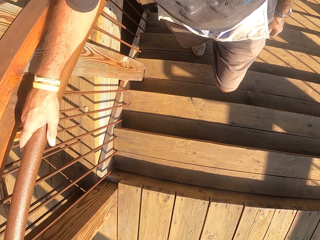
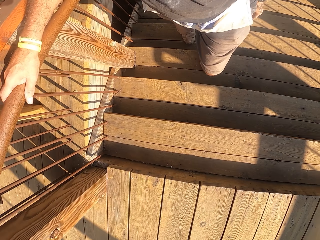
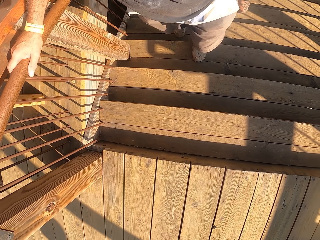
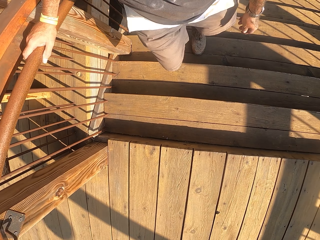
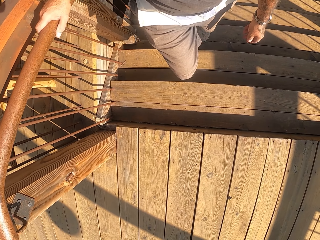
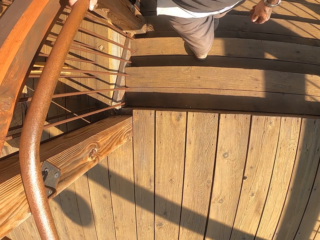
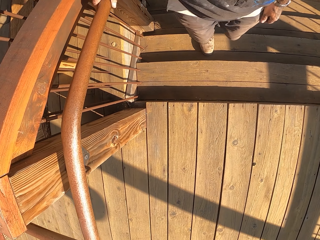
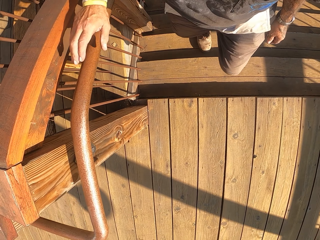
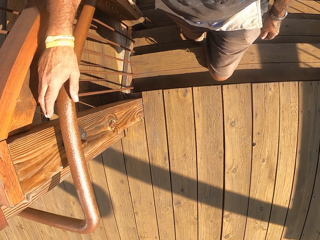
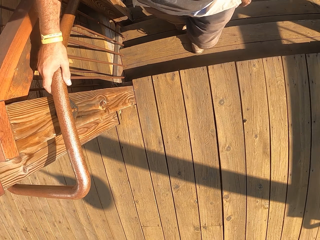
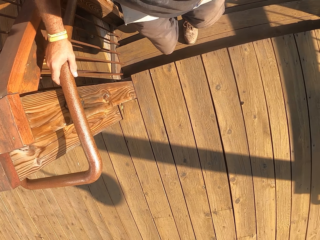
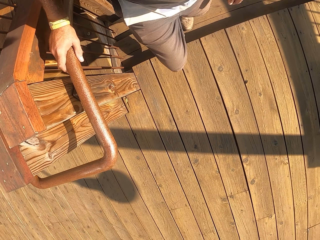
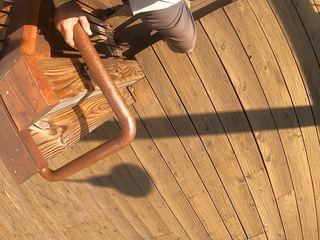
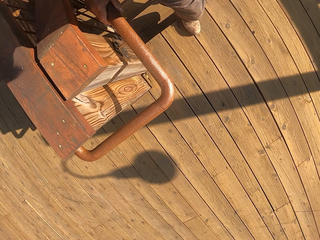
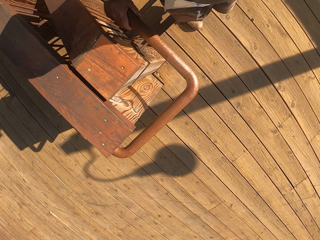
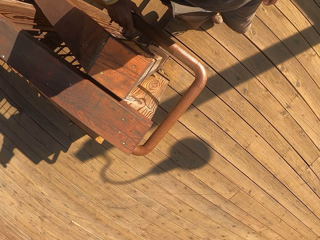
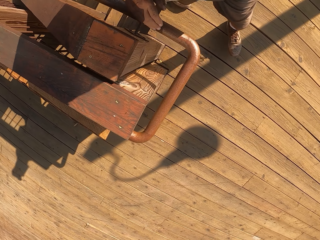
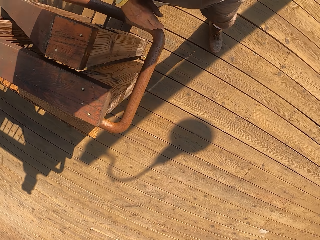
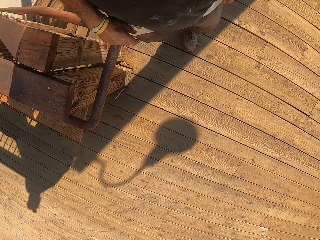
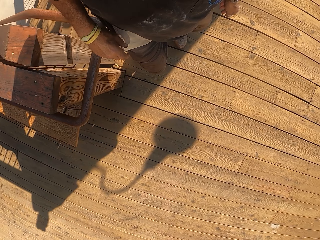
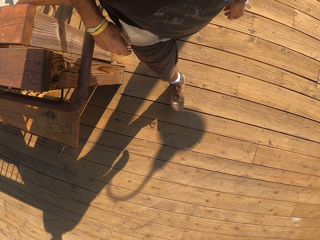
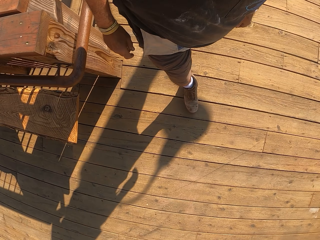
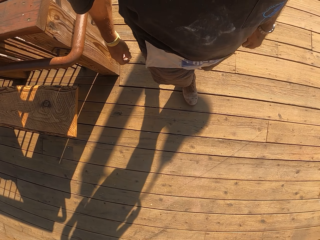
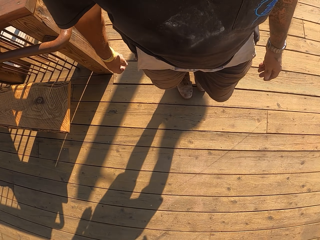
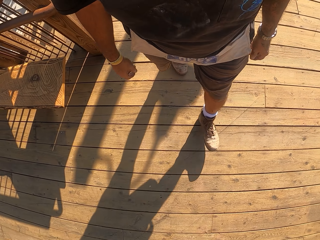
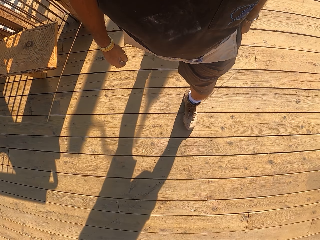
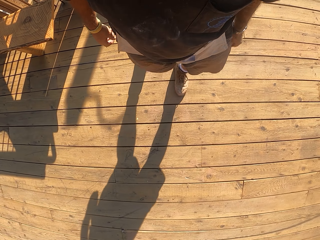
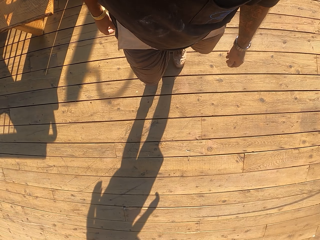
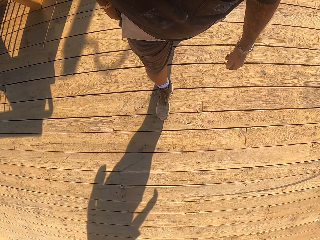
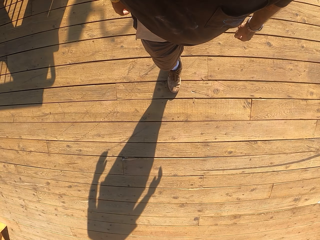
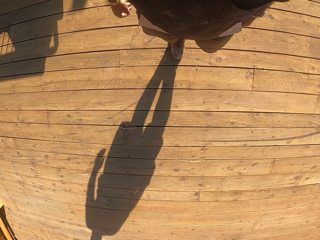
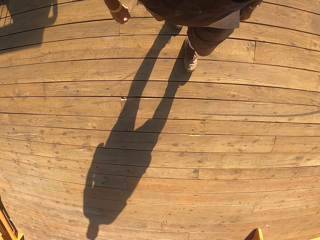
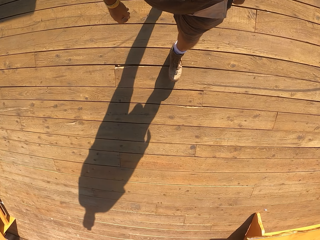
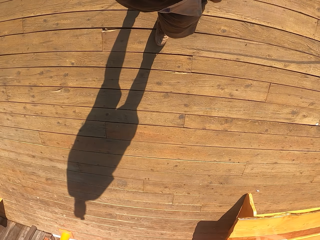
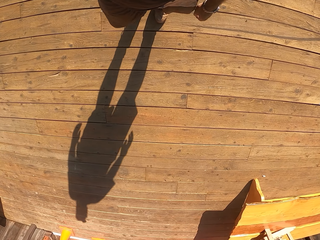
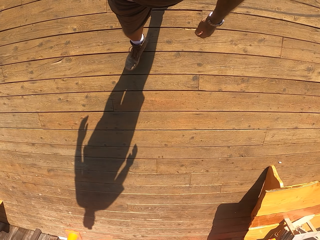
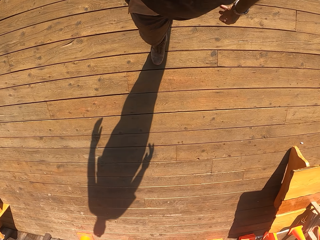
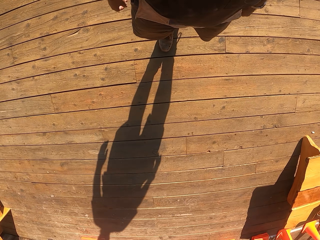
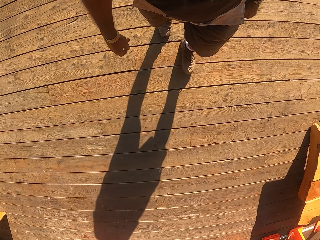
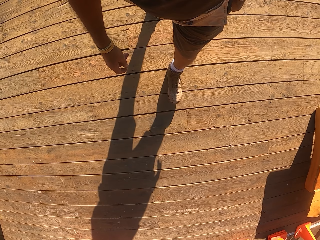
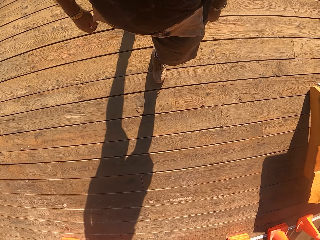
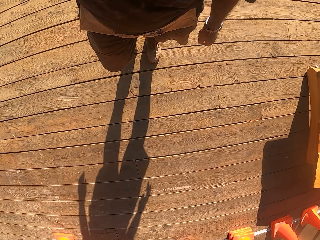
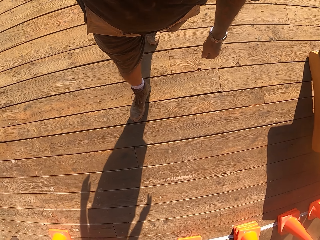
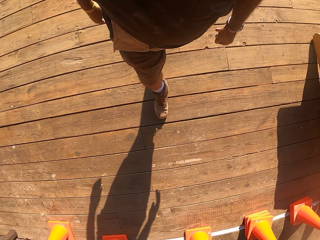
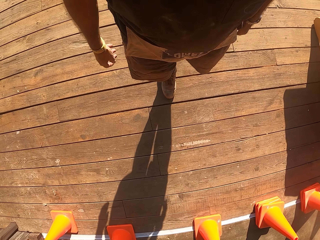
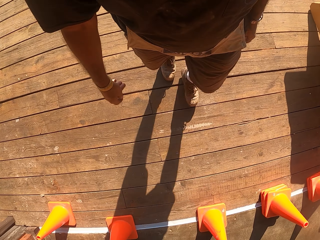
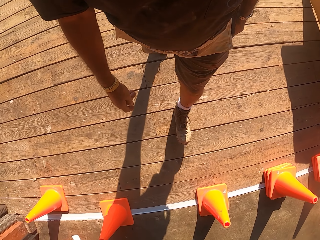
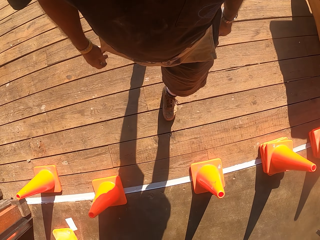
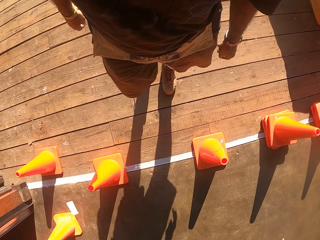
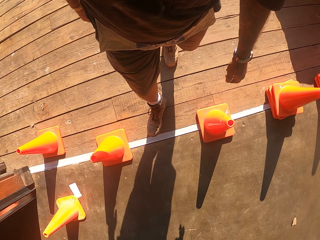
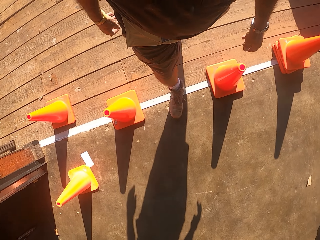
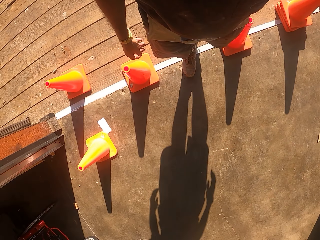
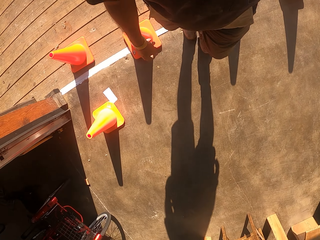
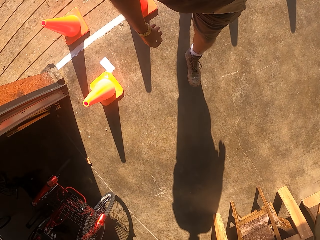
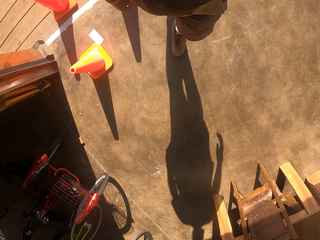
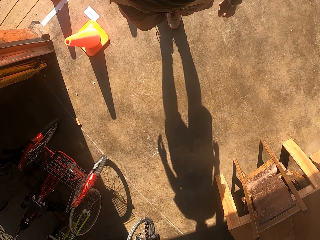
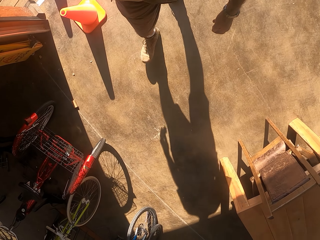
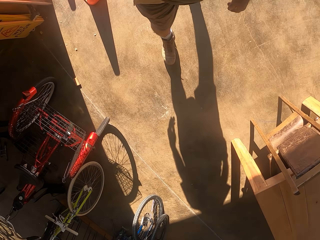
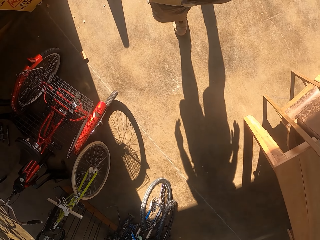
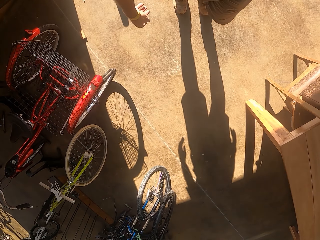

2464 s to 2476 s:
The camera wearer walks on the hardwood floor.

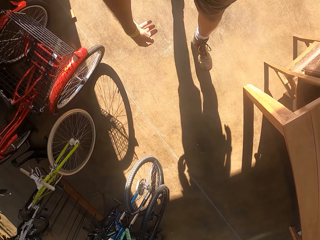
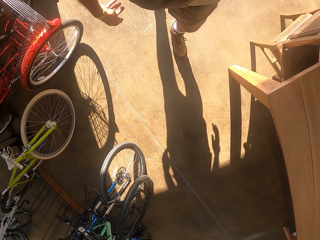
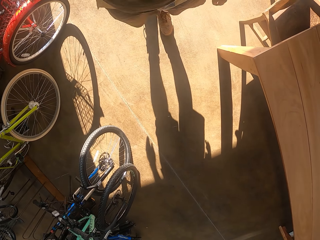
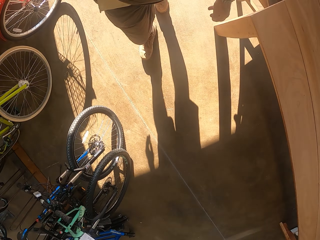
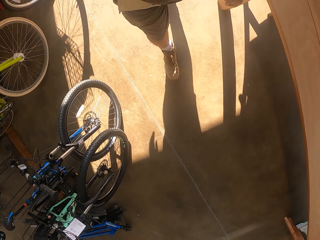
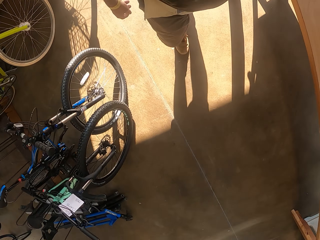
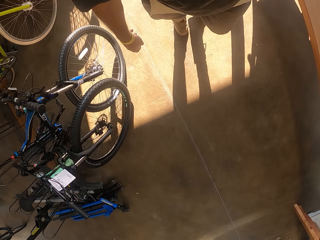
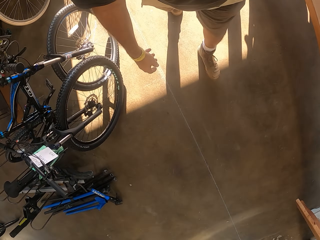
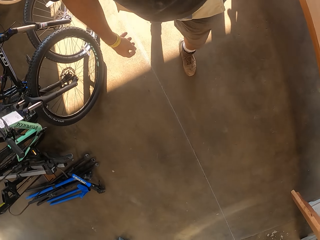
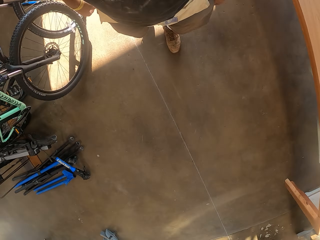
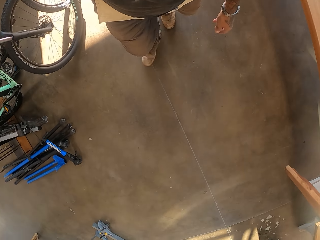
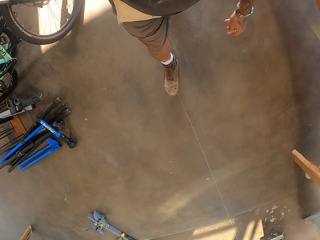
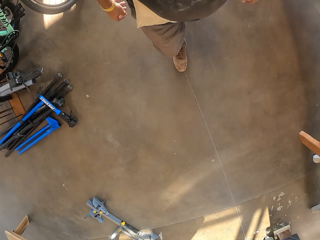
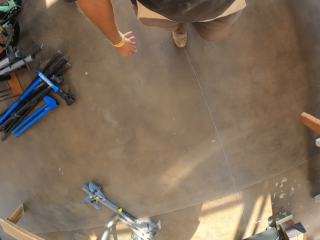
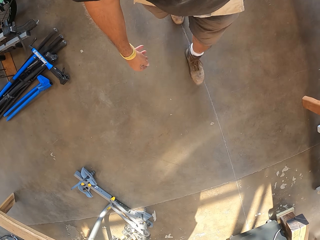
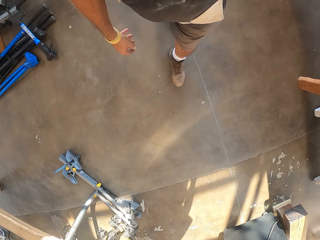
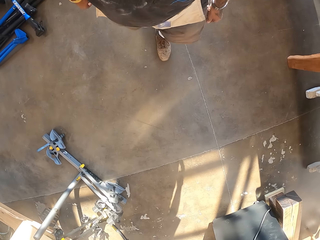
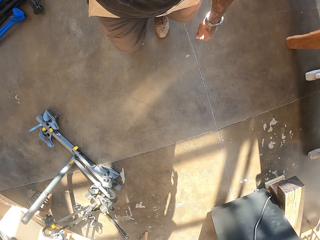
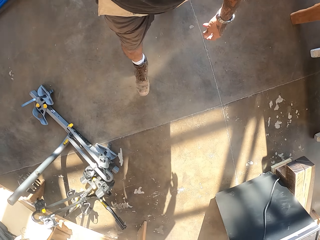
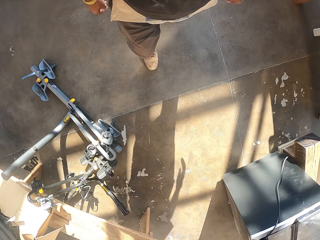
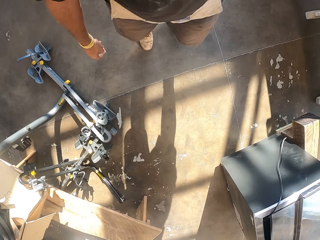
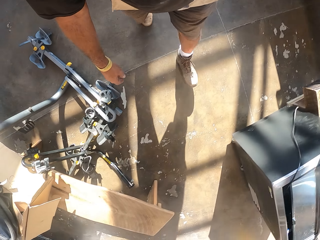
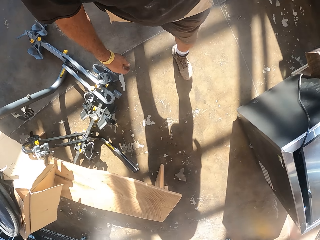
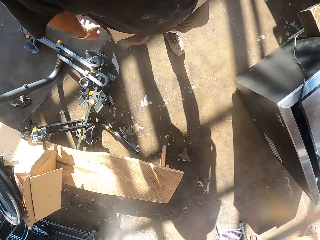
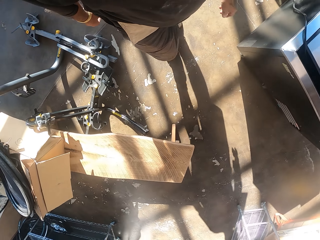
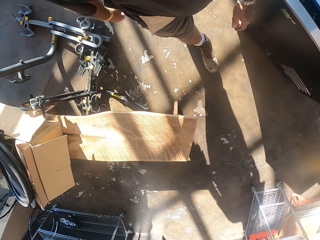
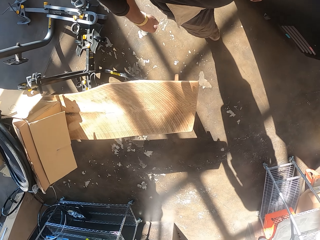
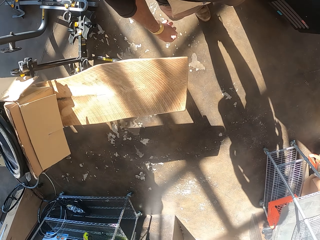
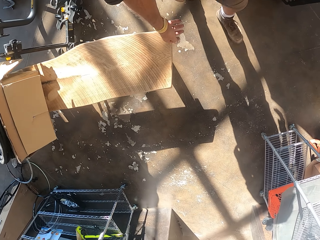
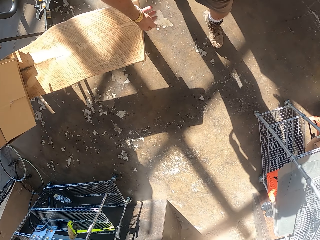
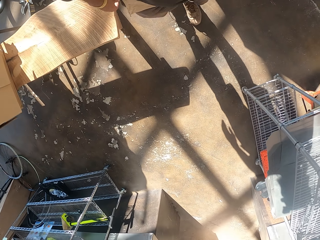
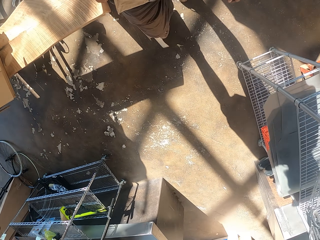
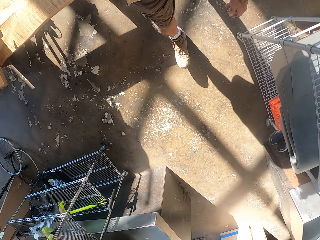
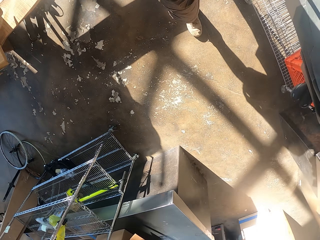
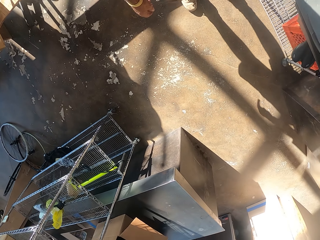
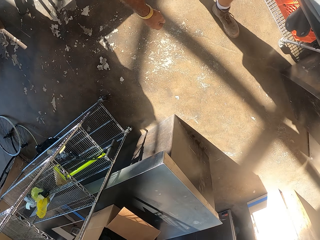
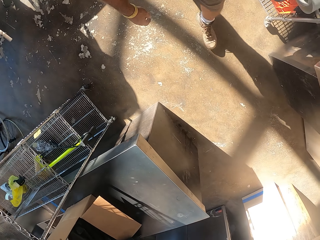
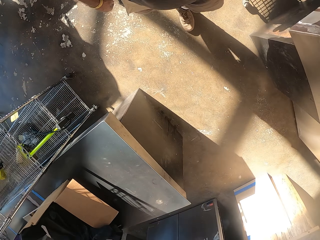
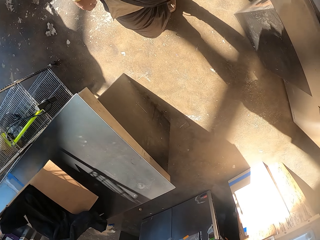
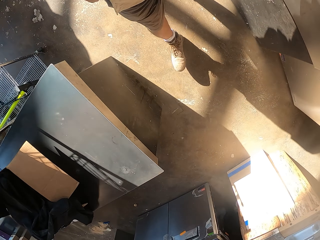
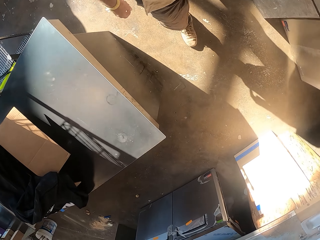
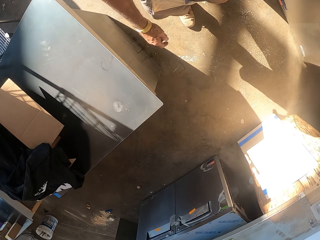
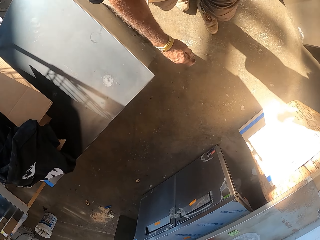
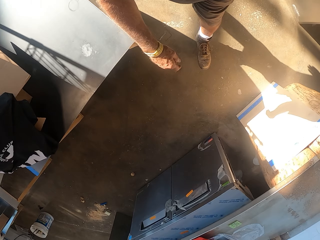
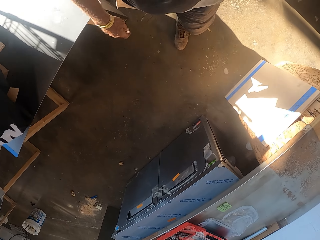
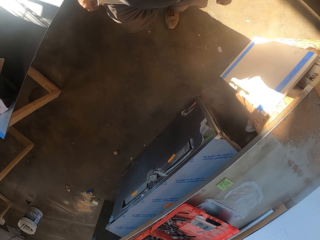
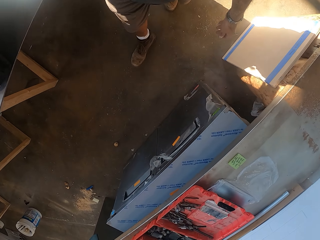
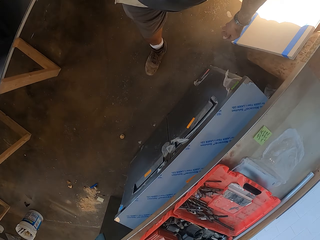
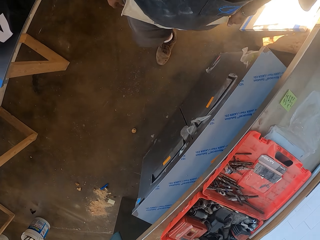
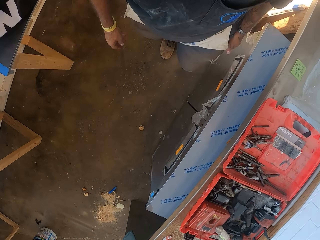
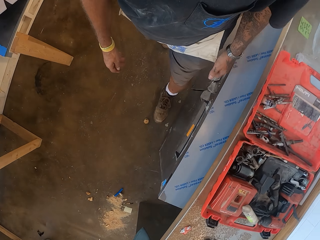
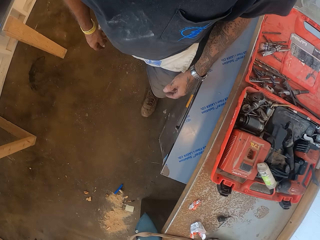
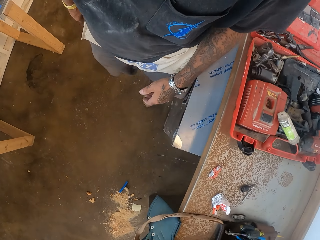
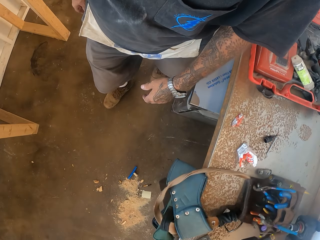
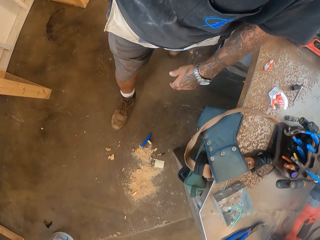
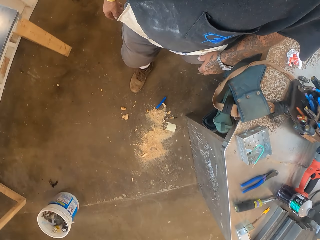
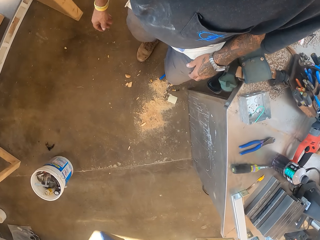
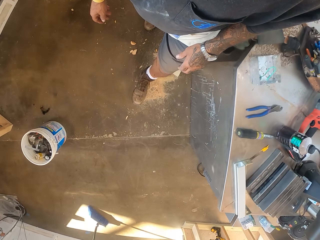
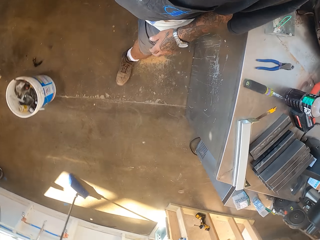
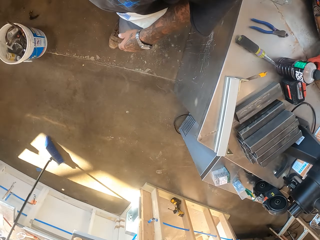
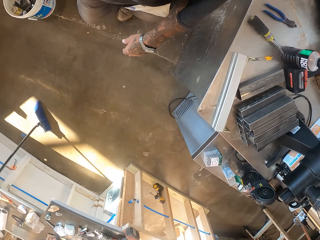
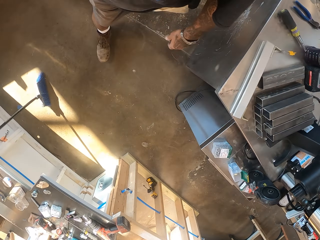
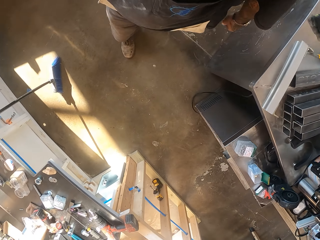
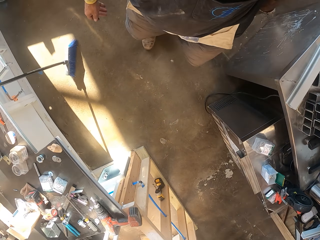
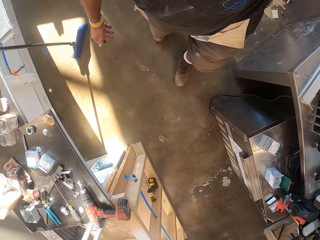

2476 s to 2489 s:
The camera wearer walks on the floor.
